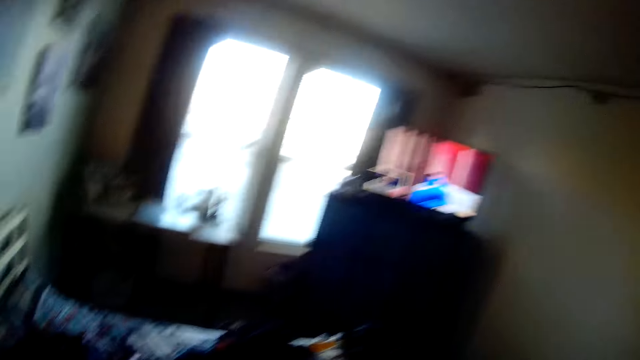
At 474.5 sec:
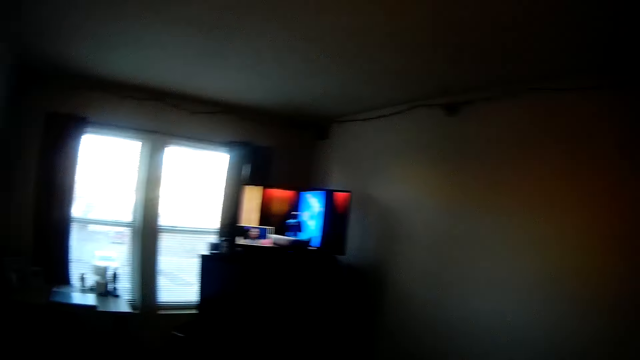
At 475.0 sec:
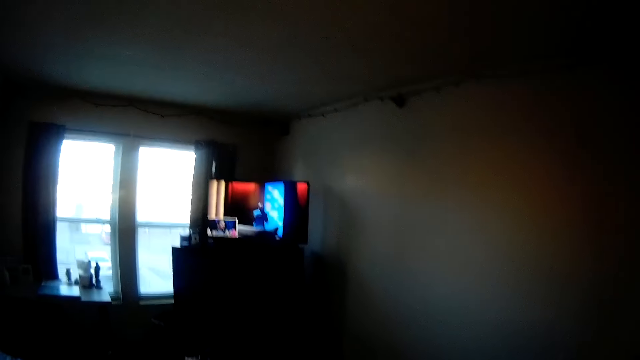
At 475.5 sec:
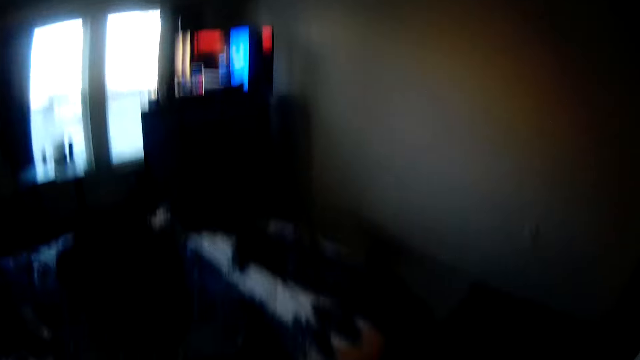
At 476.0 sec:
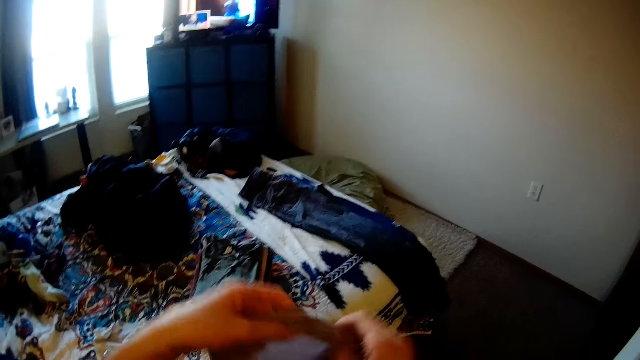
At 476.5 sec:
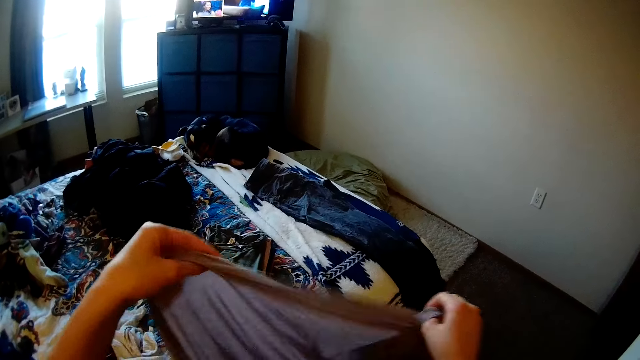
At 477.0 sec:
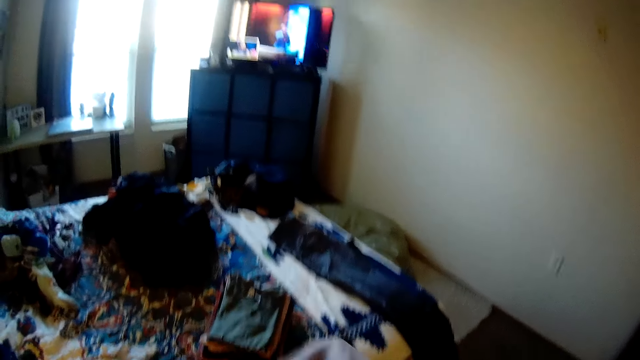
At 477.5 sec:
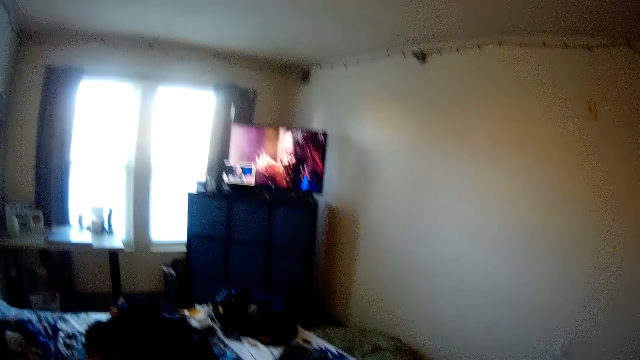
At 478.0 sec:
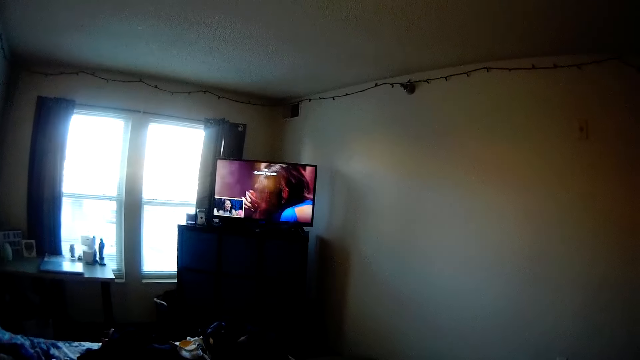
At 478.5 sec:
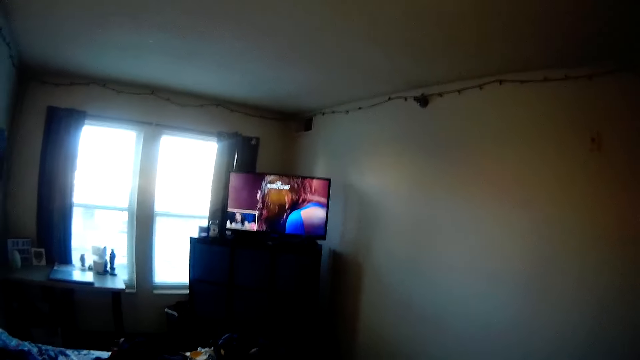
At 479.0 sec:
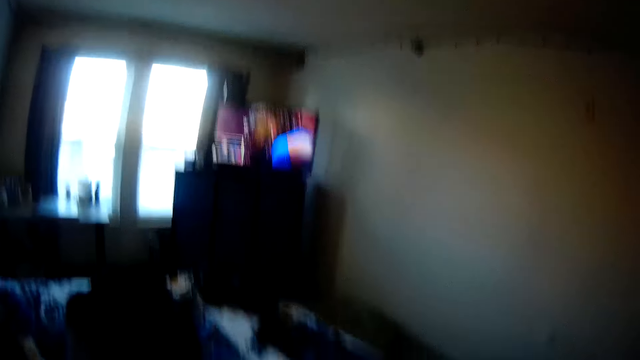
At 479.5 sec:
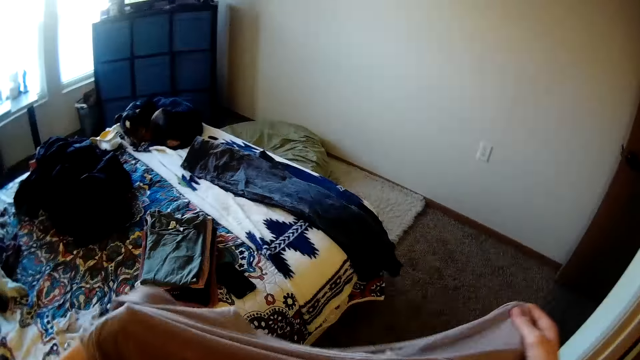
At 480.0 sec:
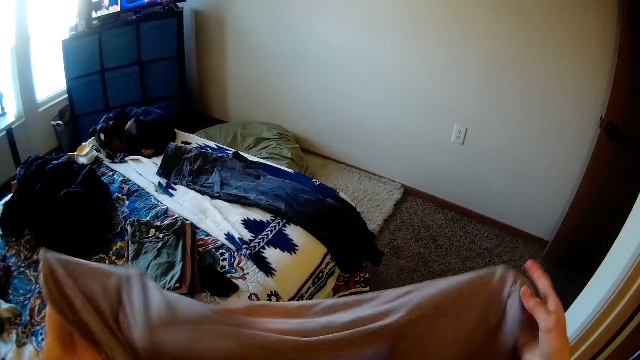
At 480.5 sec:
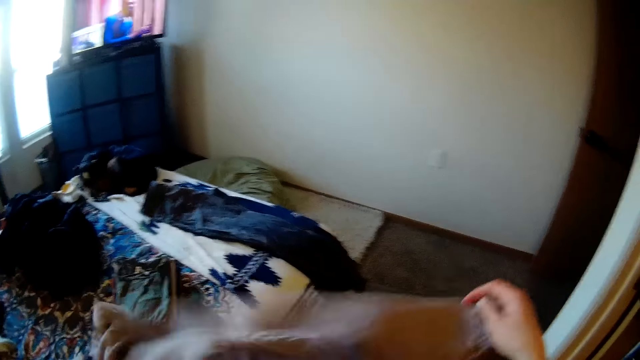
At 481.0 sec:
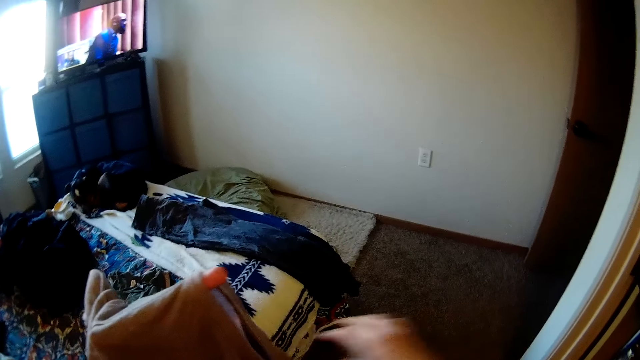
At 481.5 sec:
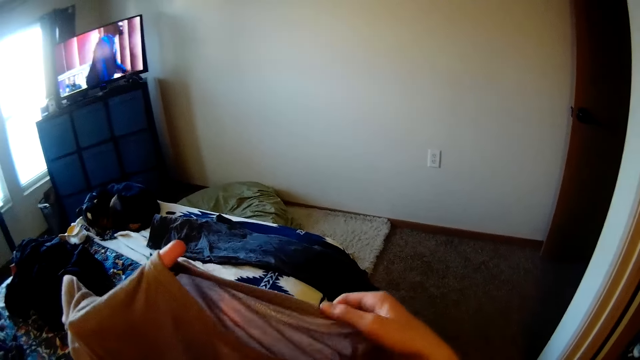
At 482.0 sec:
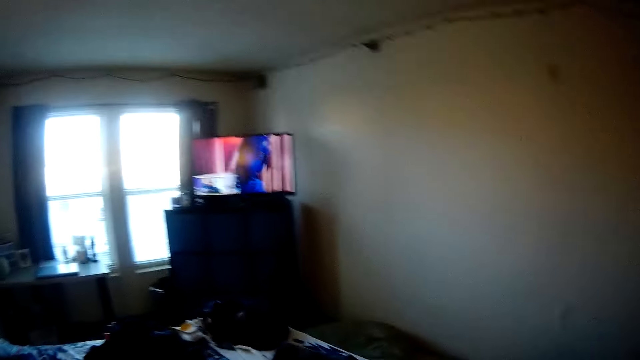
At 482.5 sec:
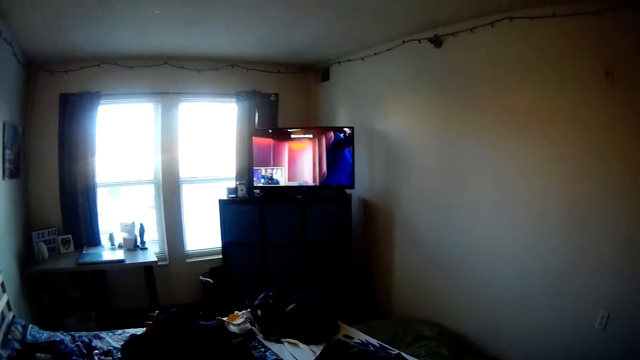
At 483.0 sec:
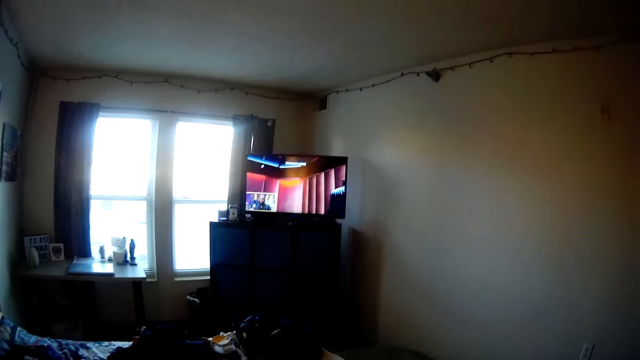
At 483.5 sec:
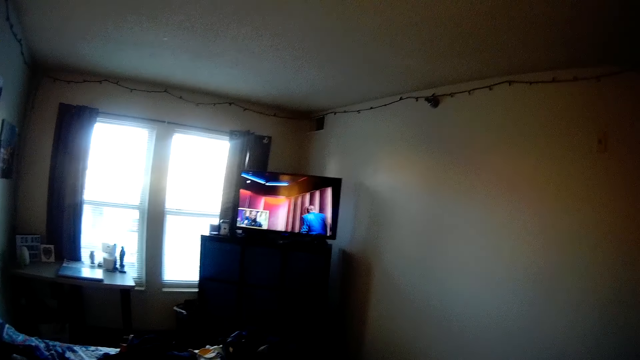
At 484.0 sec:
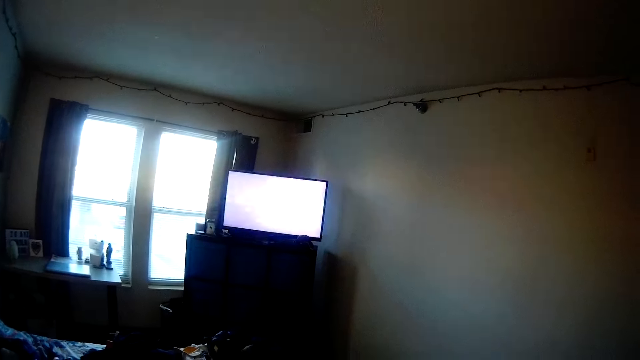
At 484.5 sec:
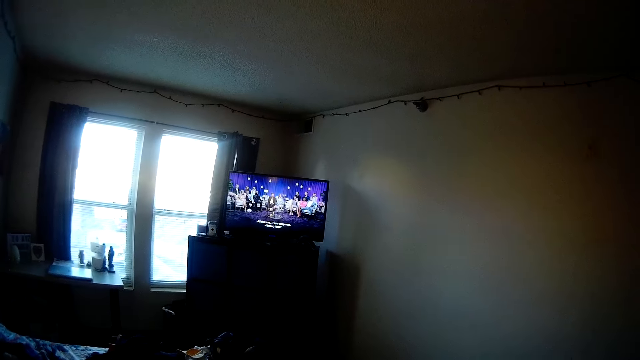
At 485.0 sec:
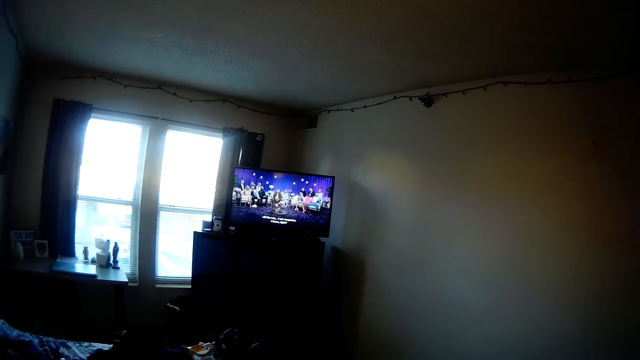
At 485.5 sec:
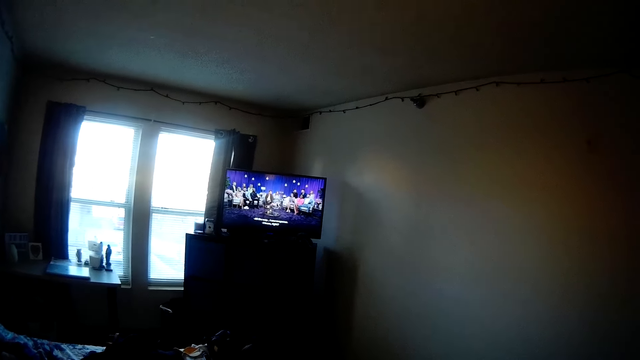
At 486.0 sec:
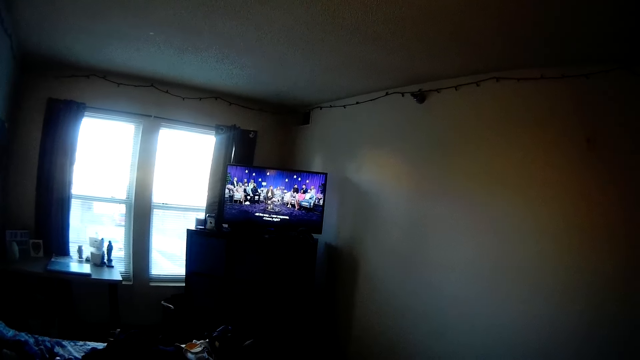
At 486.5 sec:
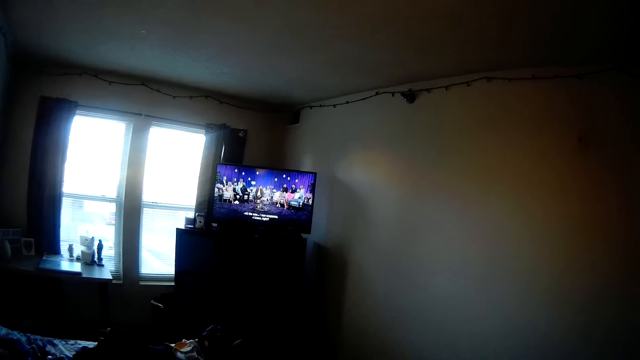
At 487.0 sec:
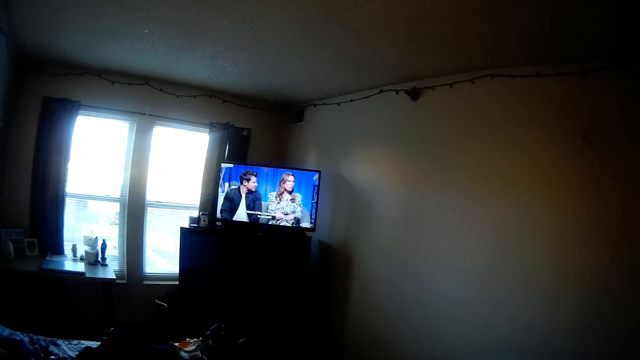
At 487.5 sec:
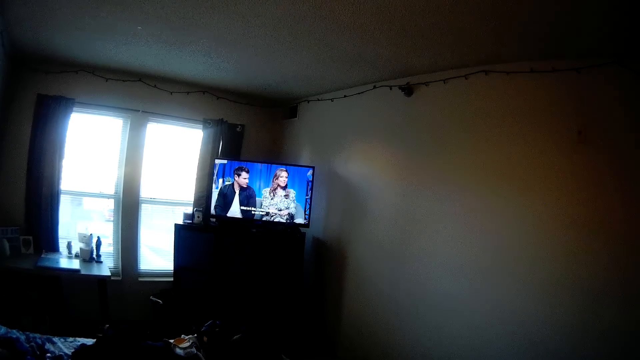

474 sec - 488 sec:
The camera wearer holds a cloth. They adjust the cloth. They watch the television.

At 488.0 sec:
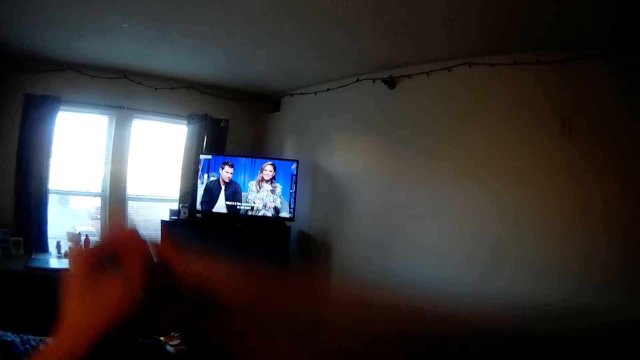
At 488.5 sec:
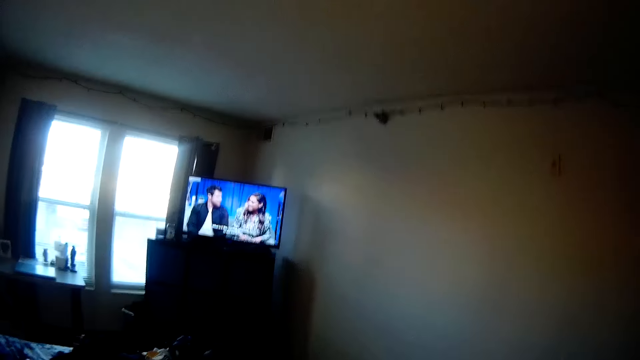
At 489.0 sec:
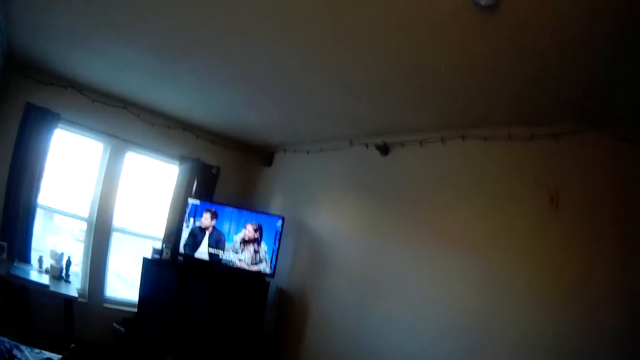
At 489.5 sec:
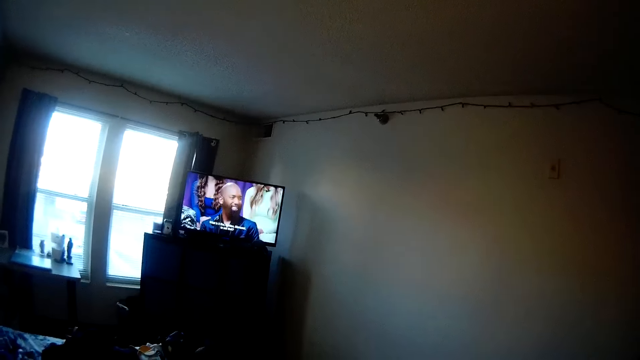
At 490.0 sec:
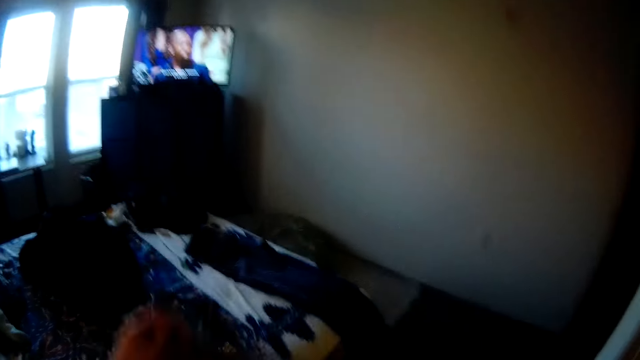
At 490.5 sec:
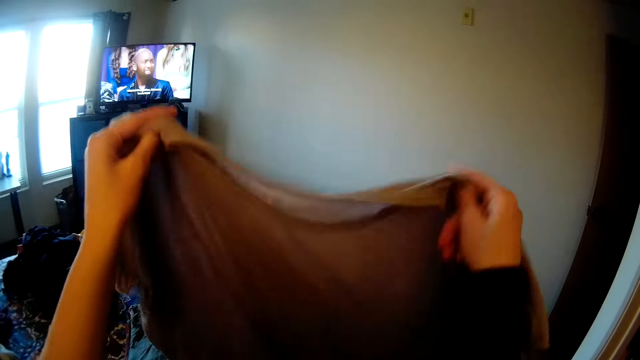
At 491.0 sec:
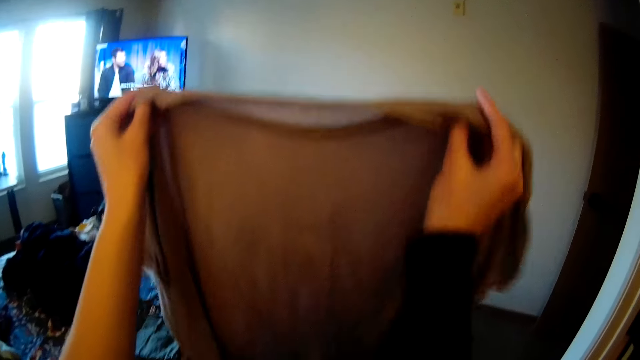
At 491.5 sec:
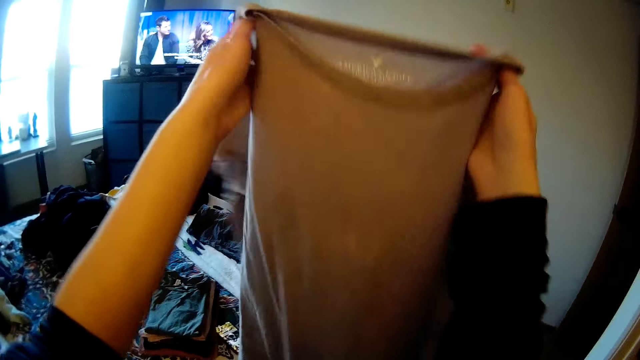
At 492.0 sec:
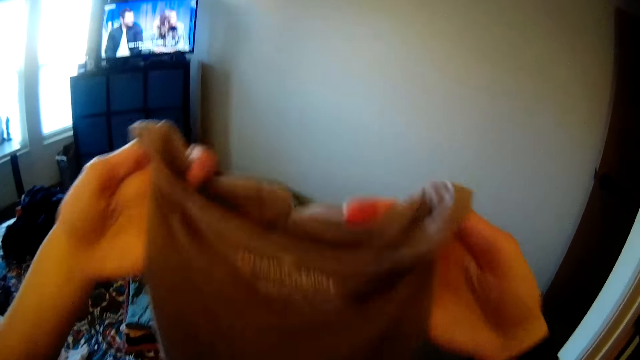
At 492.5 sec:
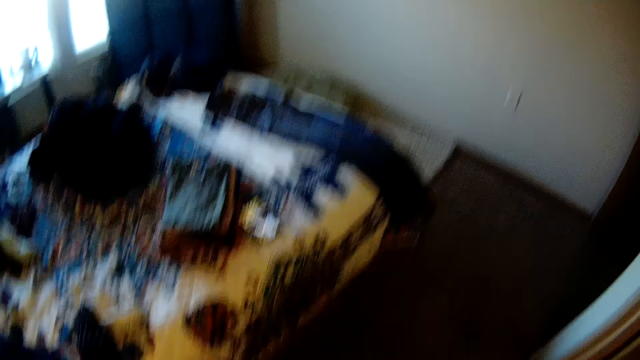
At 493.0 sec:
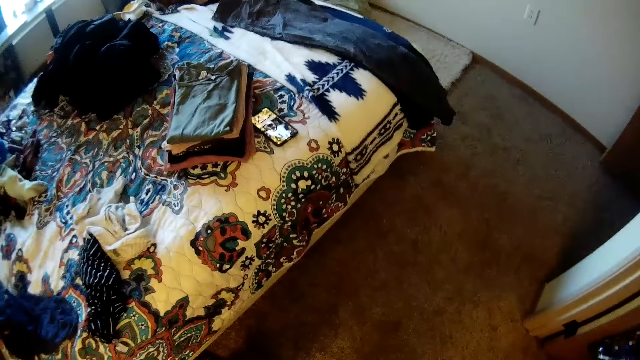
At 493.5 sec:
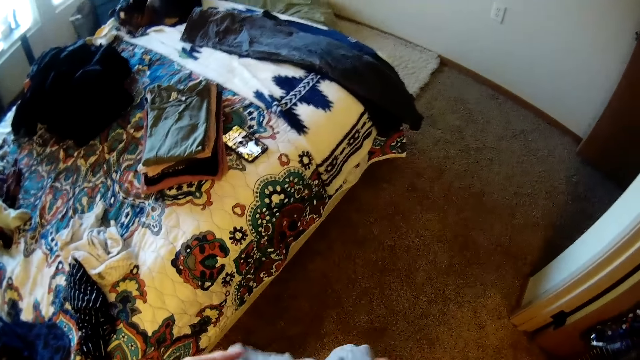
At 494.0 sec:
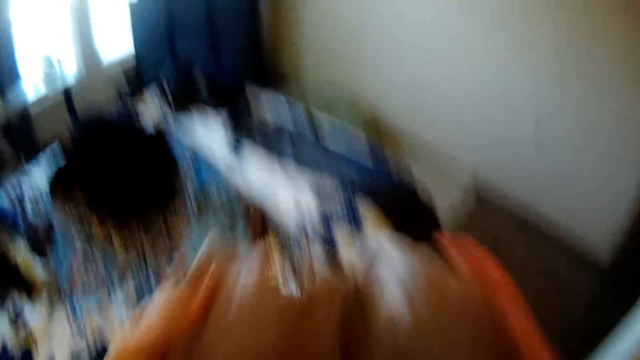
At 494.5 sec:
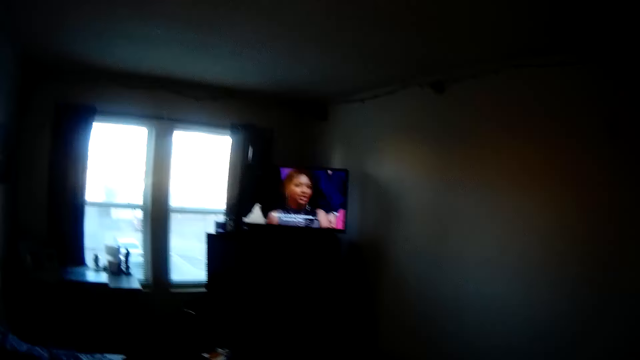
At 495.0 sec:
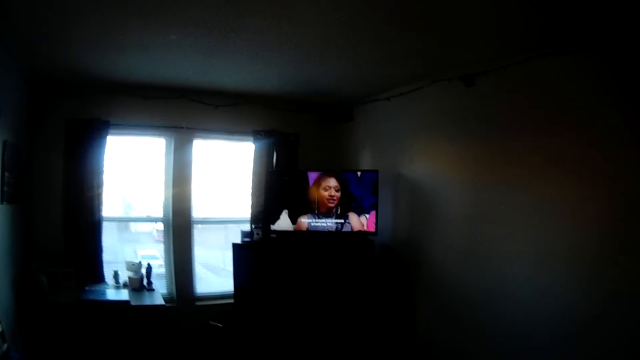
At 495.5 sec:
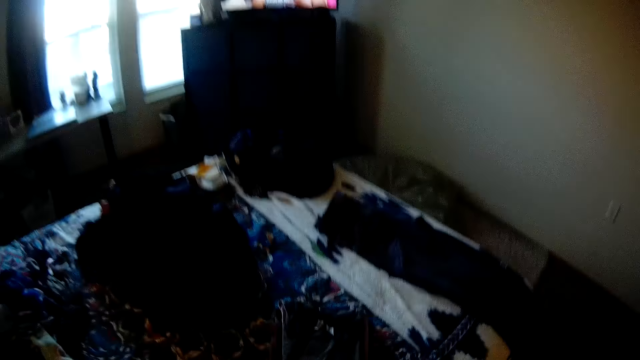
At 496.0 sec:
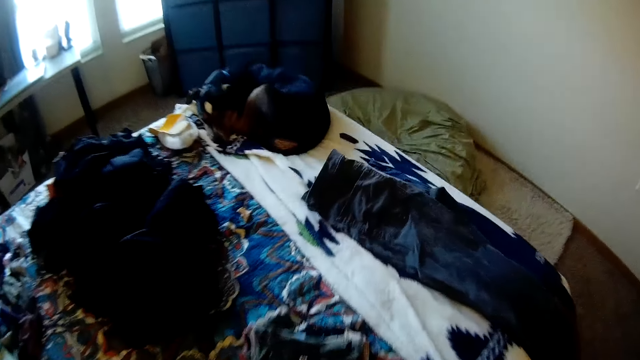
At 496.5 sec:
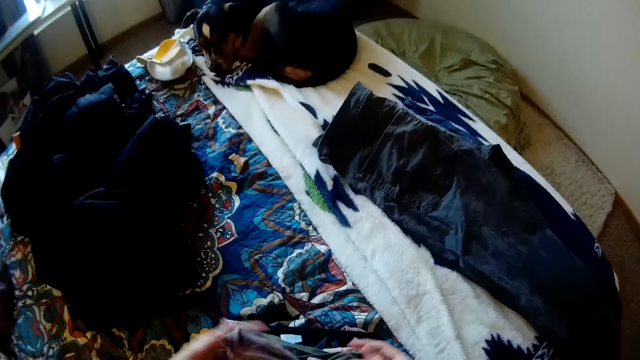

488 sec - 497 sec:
The camera wearer shakes the cloth. They hold the cloth. They fold the cloth. They look at the folded cloths.
